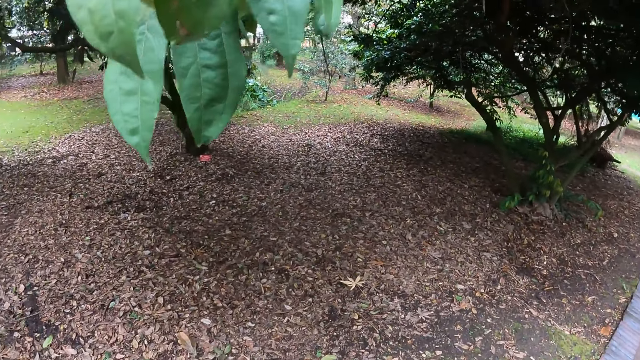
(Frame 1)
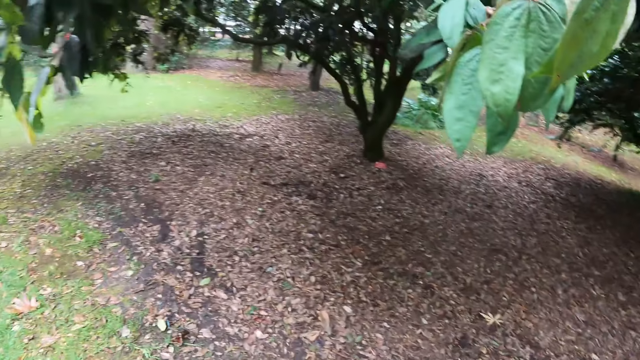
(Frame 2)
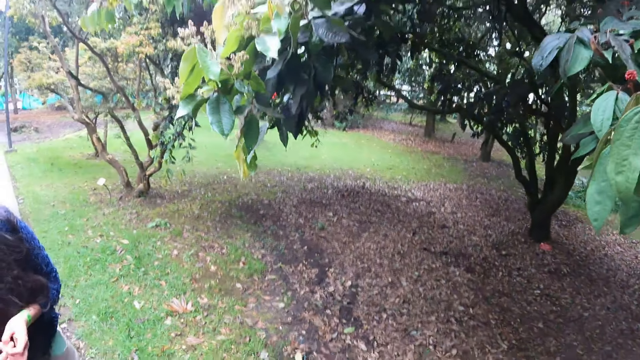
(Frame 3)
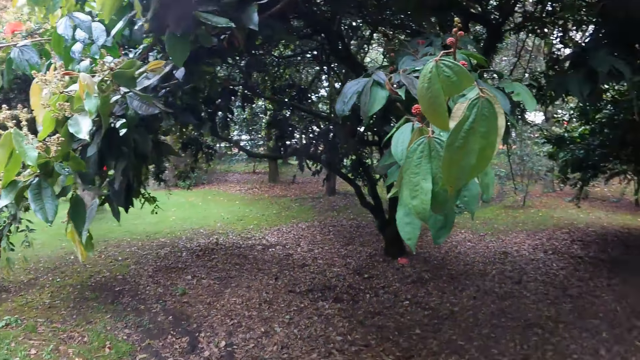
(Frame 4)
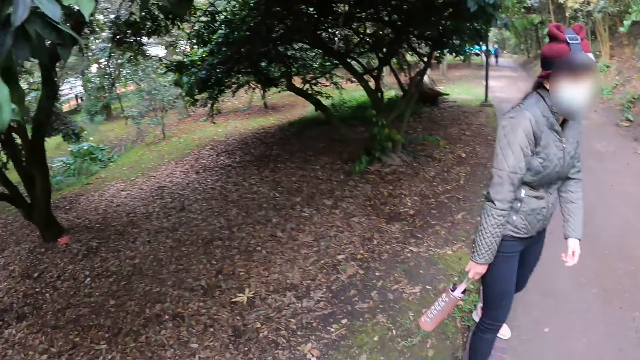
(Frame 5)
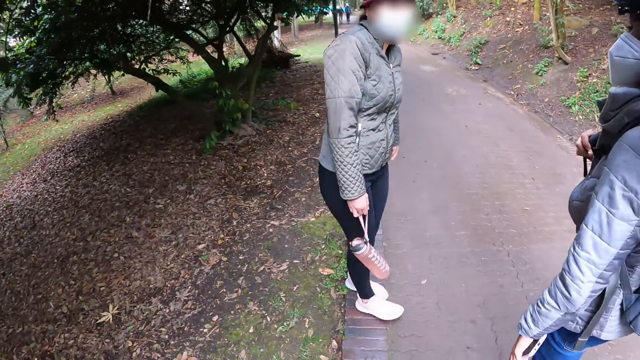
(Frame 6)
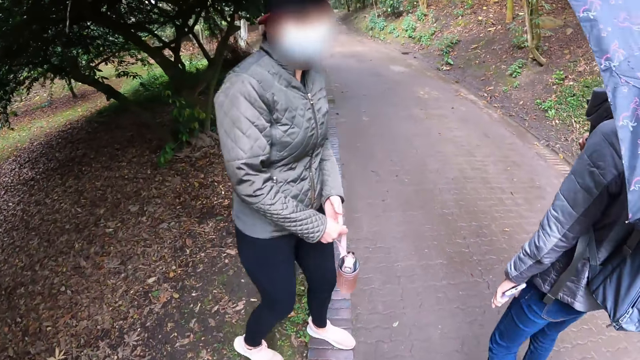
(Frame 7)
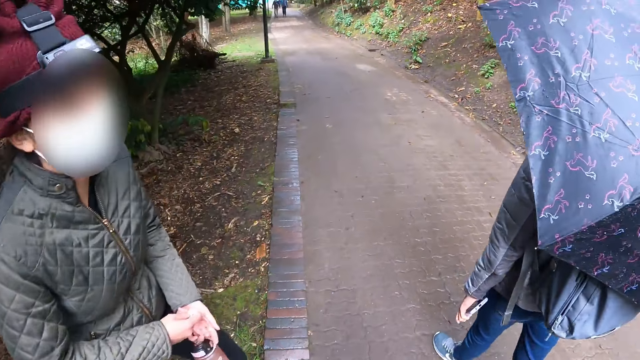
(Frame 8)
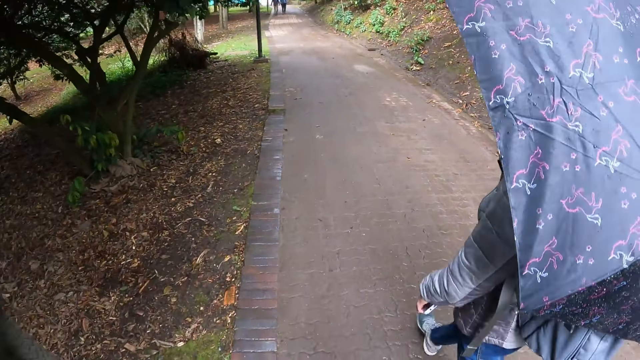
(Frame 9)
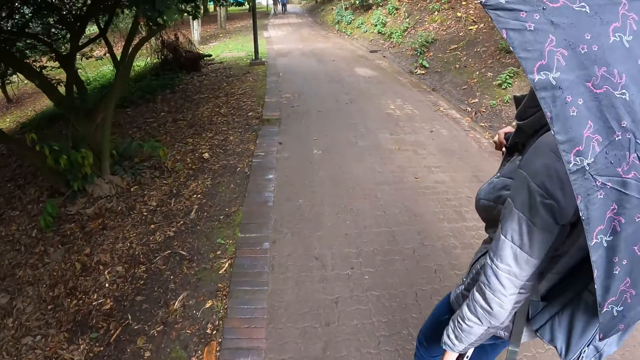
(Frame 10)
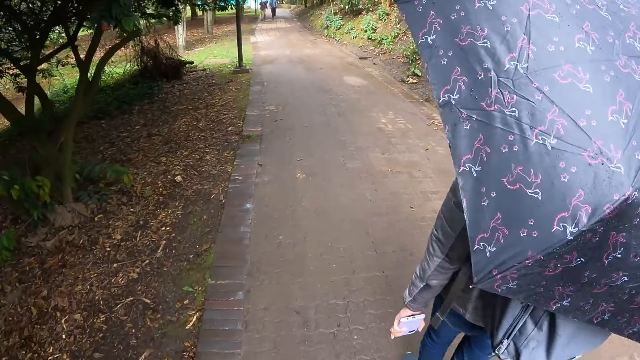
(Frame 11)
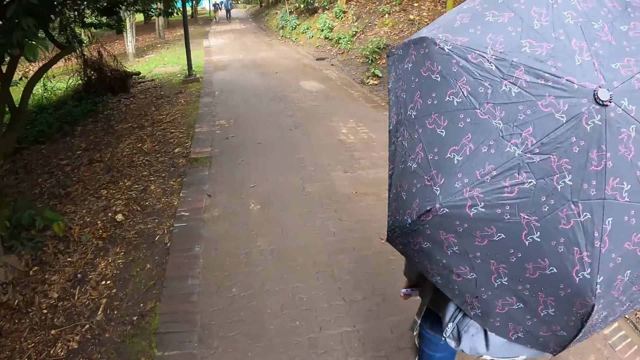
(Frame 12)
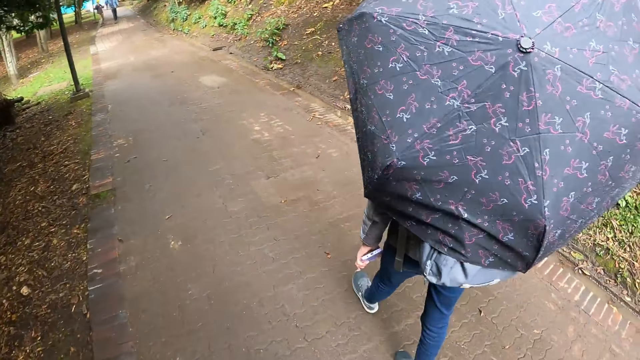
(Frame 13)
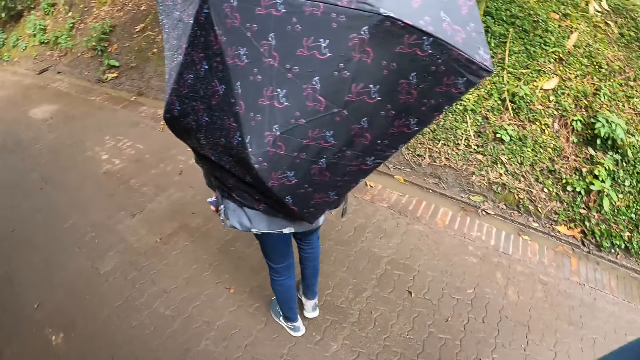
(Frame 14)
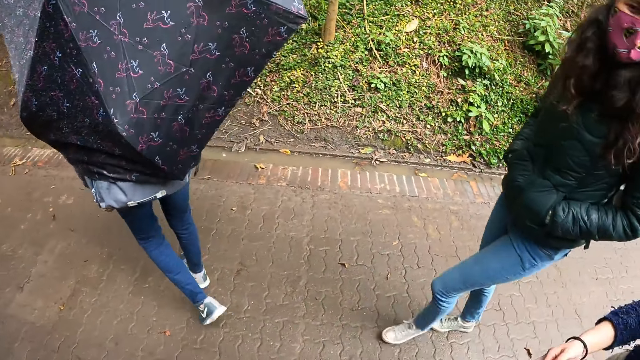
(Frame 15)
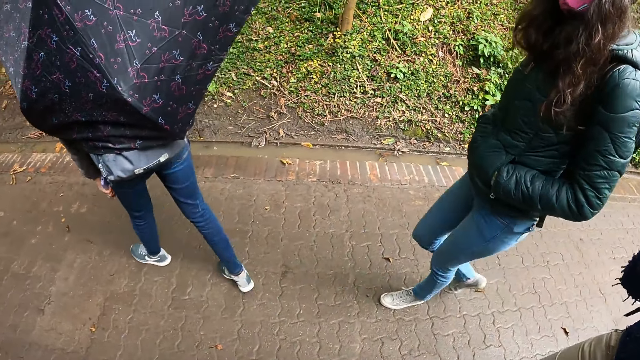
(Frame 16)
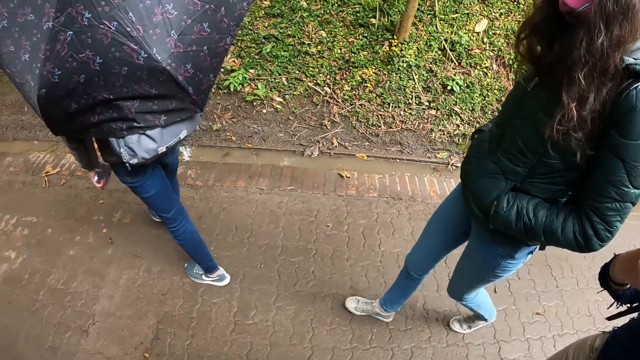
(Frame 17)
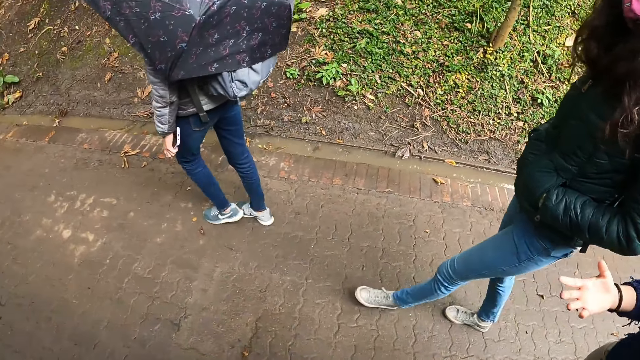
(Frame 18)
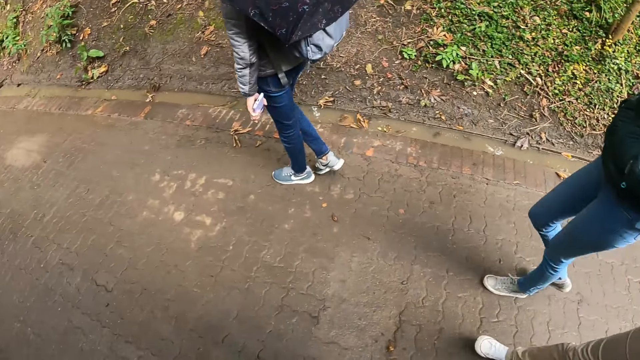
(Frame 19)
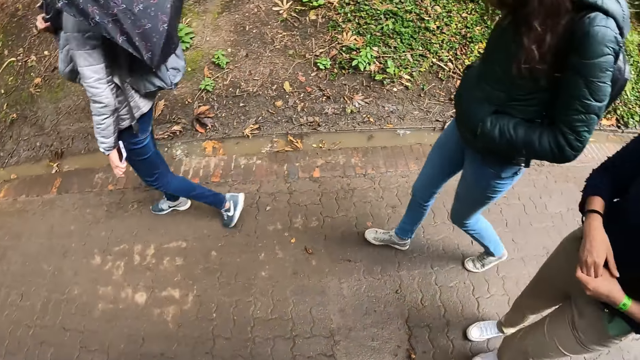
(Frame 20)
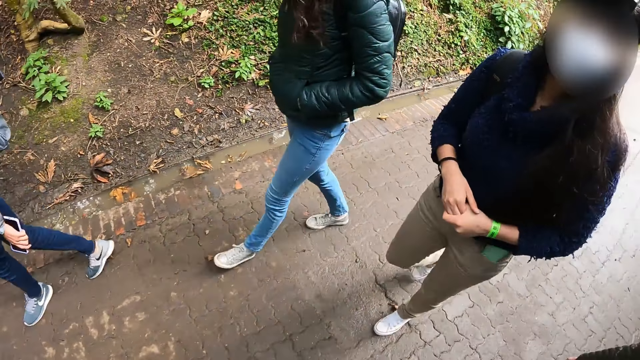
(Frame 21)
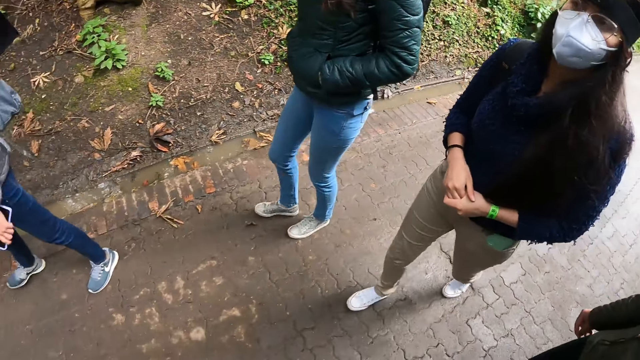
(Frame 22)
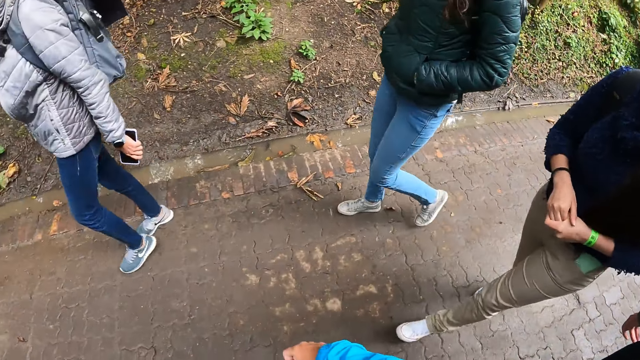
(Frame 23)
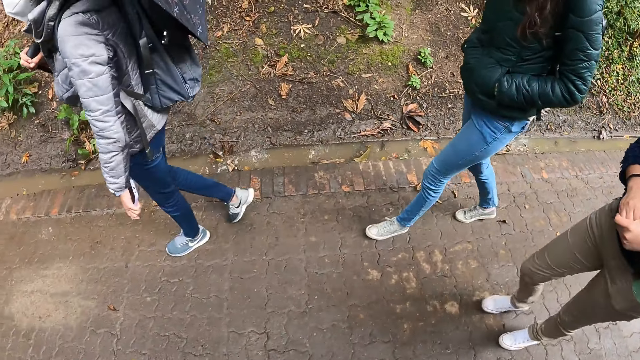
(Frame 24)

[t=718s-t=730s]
The woman interacts with another woman. The camera wearer looks around the field. A man walks on the pavement. The camera wearer interacts with a third woman and a fourth woman.

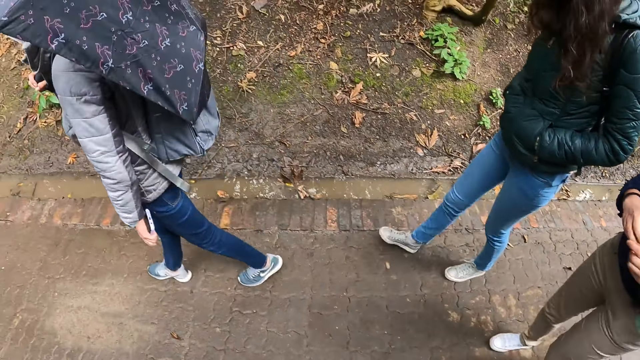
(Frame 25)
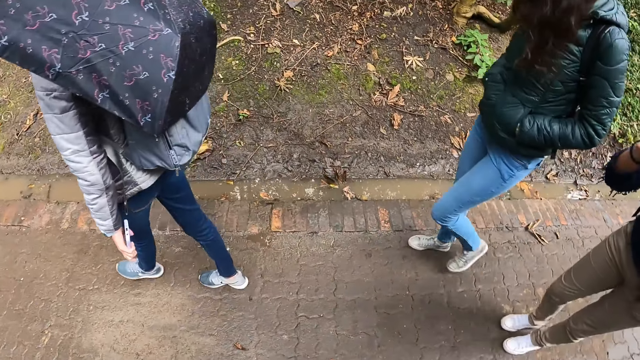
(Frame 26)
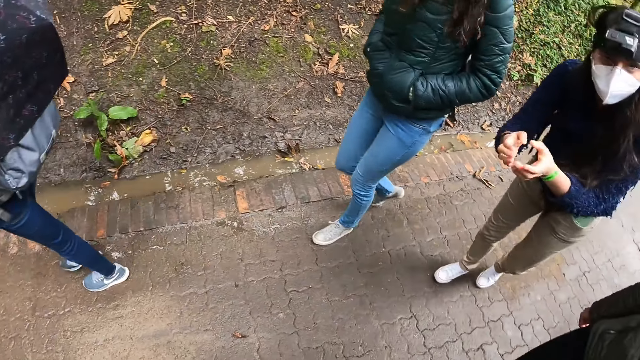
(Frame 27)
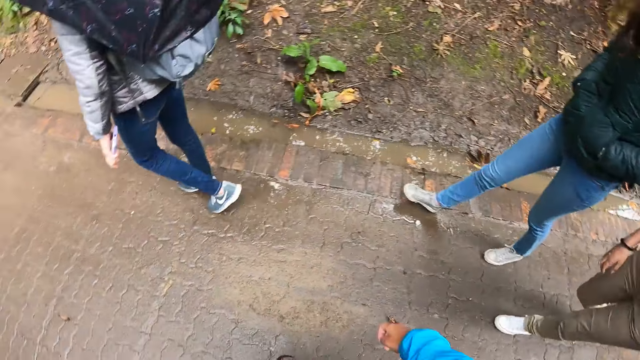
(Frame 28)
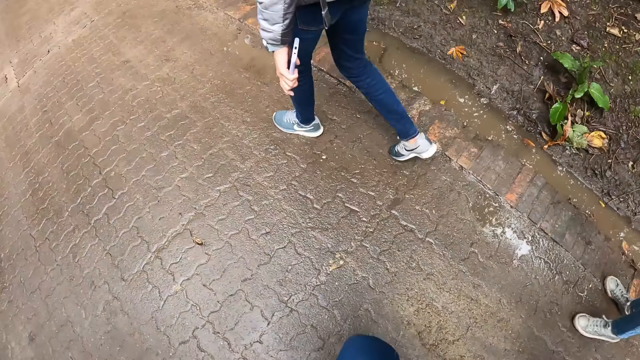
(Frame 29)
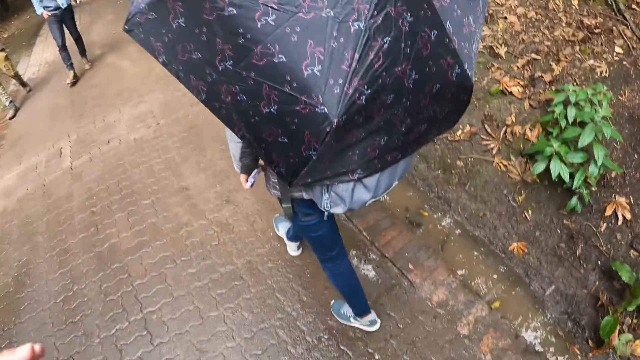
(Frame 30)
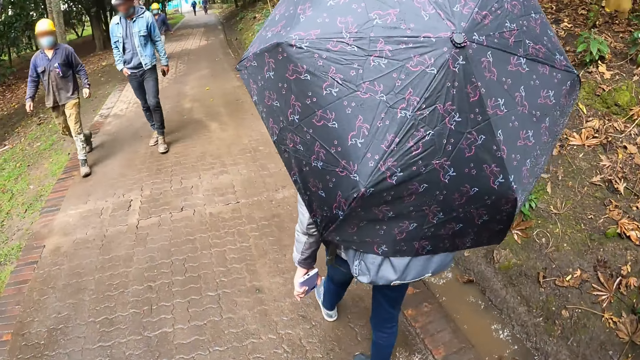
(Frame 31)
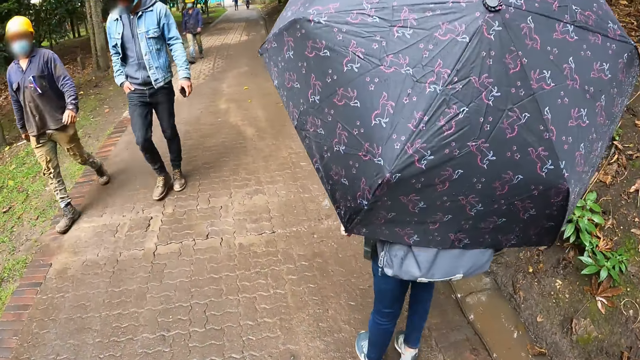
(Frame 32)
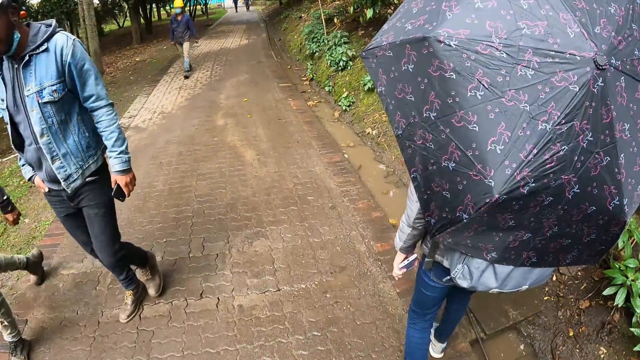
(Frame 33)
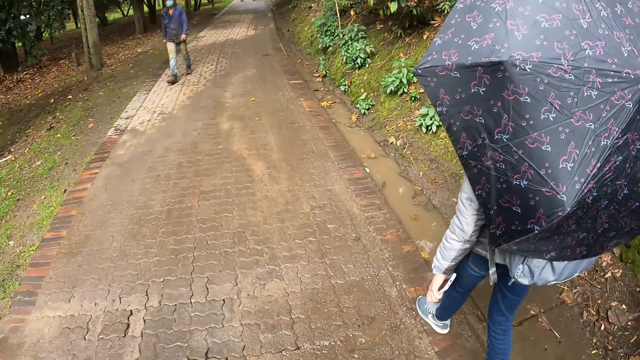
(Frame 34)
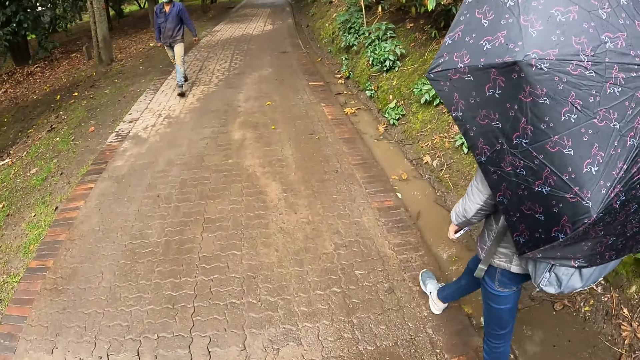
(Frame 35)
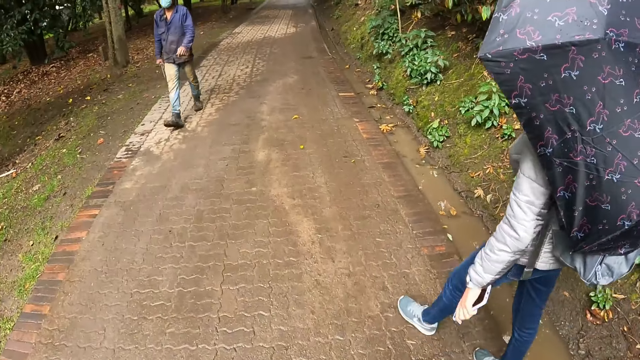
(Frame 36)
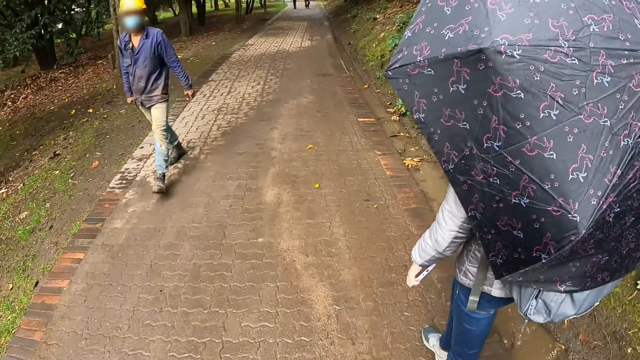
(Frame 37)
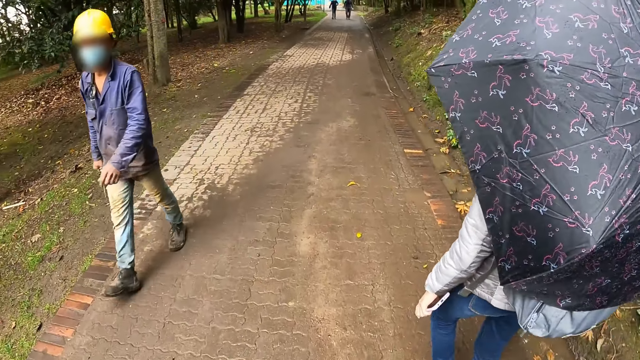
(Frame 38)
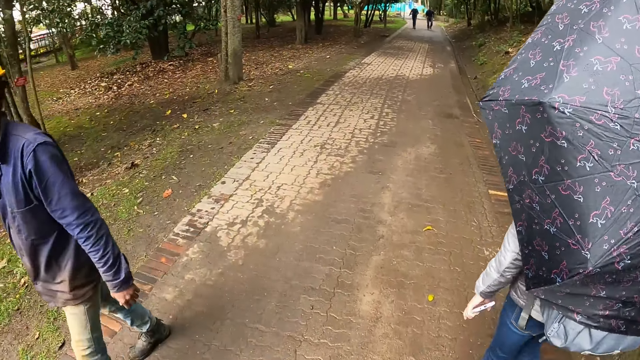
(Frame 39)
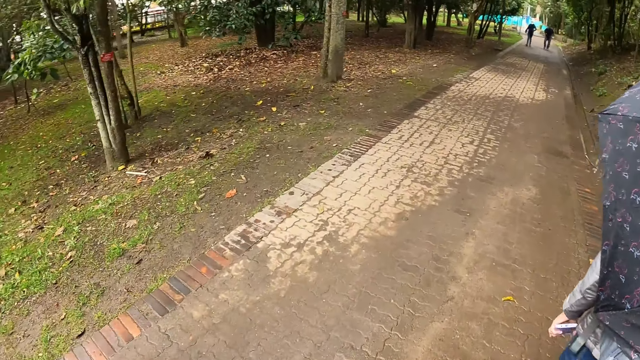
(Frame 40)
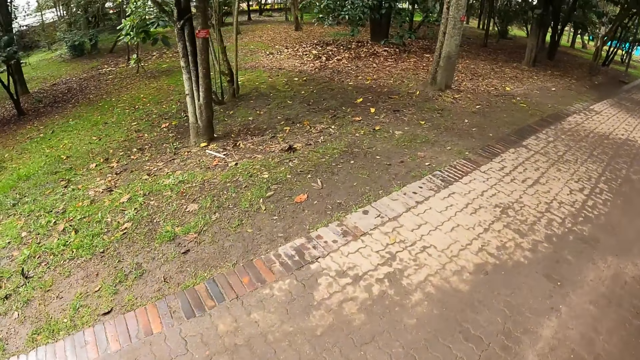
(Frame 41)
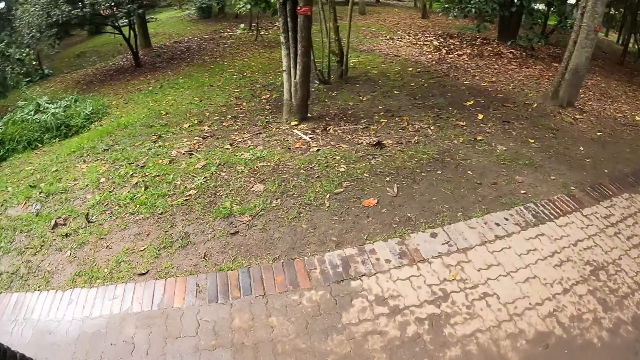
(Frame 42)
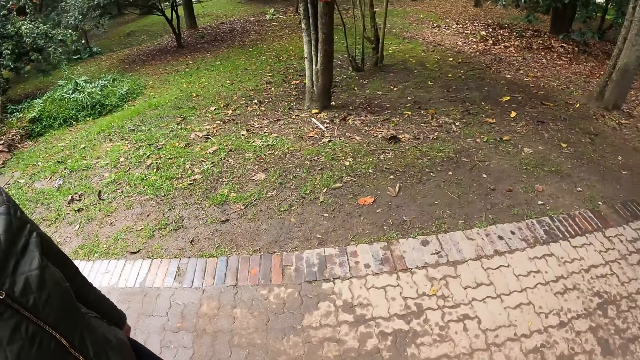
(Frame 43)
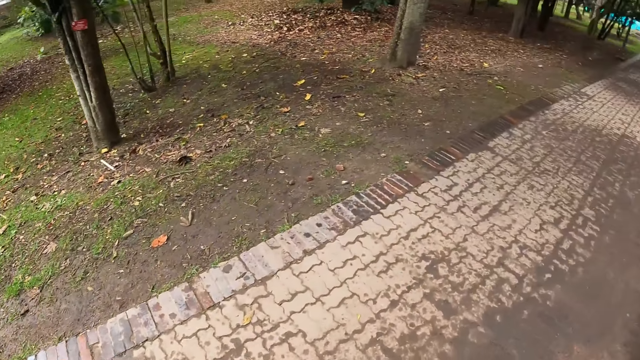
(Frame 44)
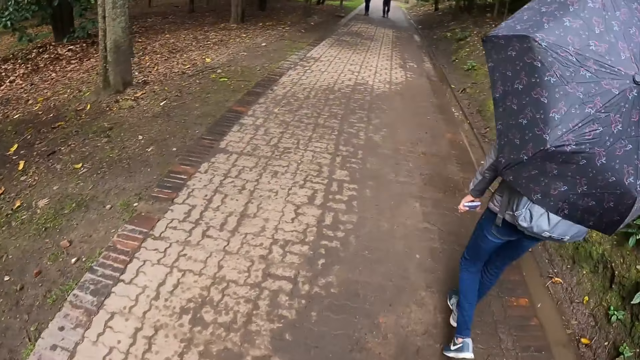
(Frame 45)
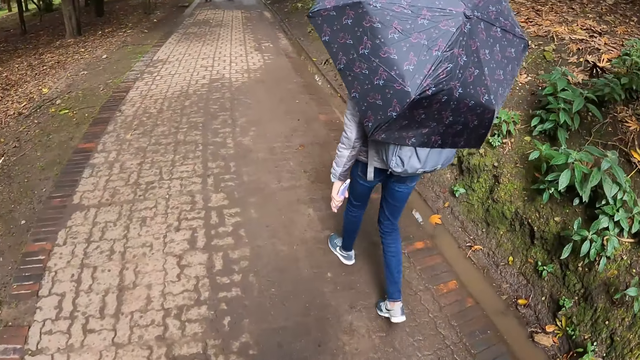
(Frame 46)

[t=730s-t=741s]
The camera wearer adjusts the camera at the head. A man walks past the camera wearer. Another man walks past the camera wearer. A third man walks past the camera wearer.
